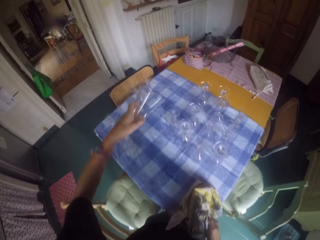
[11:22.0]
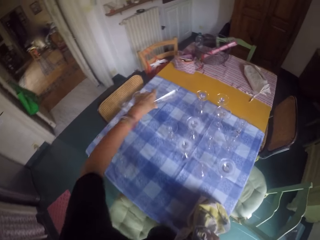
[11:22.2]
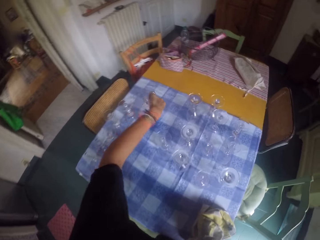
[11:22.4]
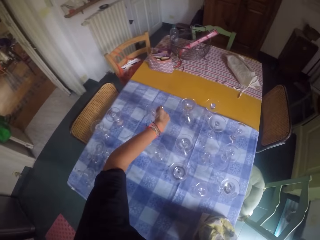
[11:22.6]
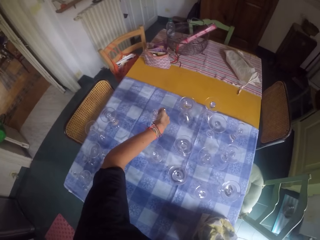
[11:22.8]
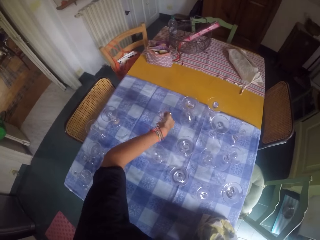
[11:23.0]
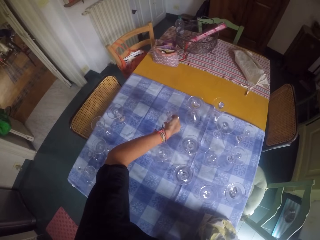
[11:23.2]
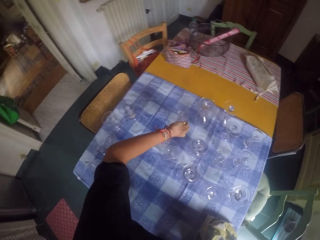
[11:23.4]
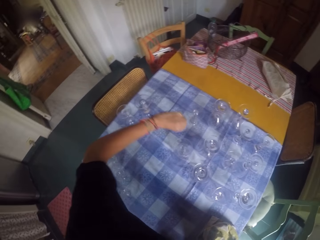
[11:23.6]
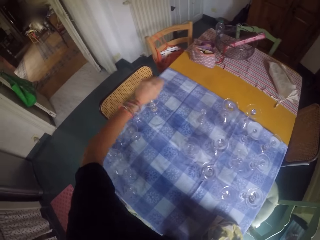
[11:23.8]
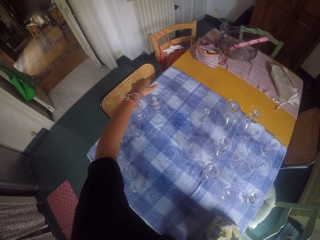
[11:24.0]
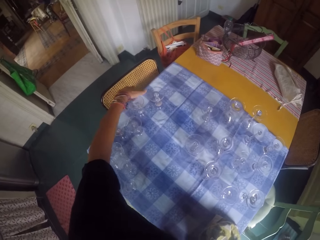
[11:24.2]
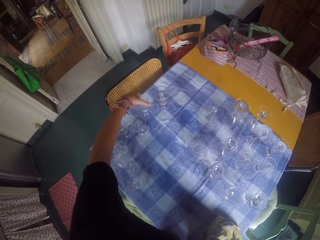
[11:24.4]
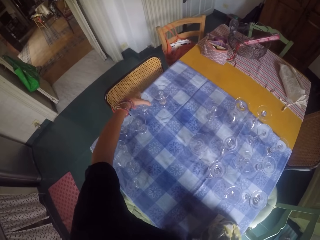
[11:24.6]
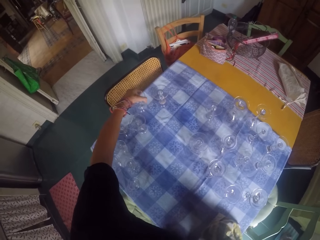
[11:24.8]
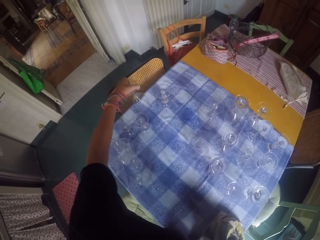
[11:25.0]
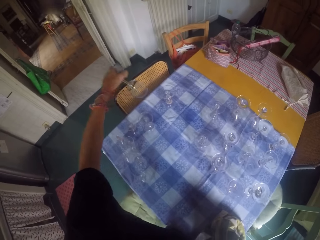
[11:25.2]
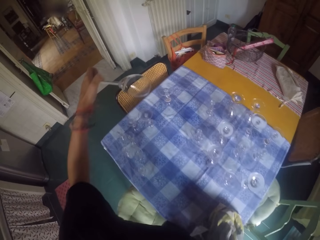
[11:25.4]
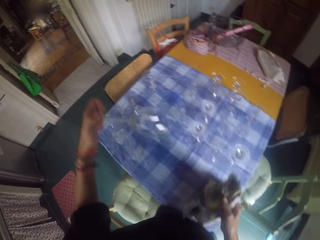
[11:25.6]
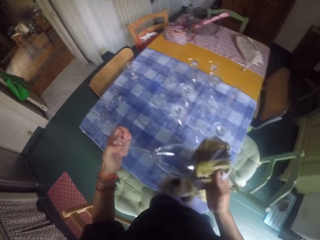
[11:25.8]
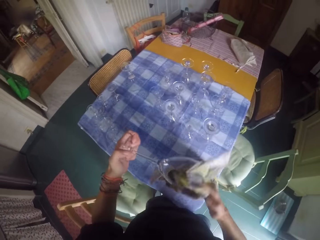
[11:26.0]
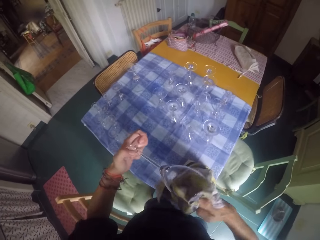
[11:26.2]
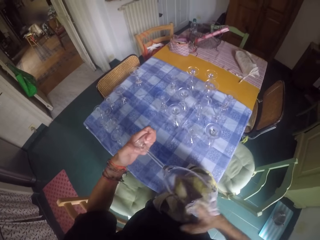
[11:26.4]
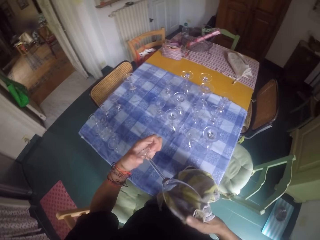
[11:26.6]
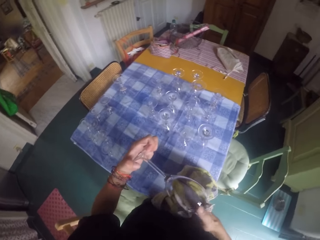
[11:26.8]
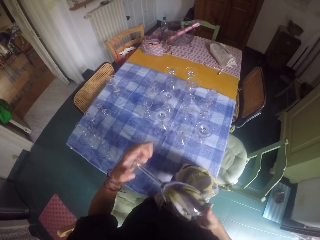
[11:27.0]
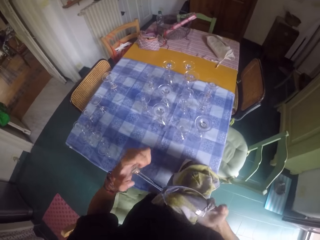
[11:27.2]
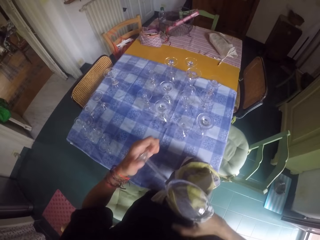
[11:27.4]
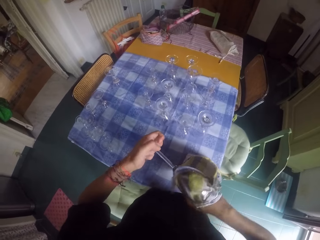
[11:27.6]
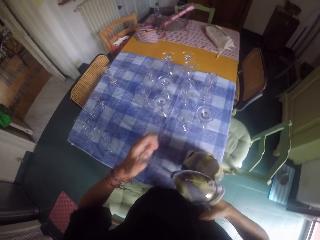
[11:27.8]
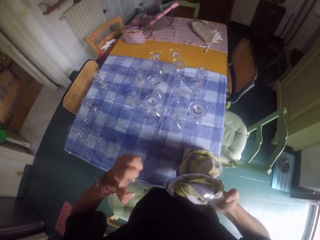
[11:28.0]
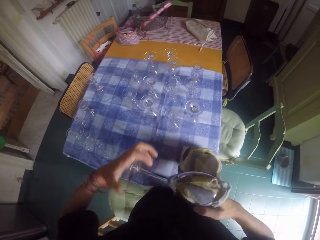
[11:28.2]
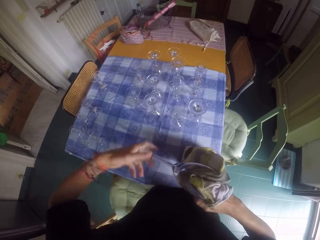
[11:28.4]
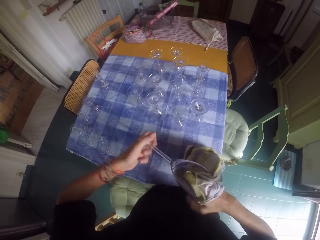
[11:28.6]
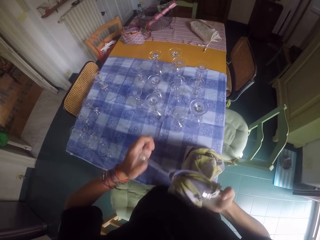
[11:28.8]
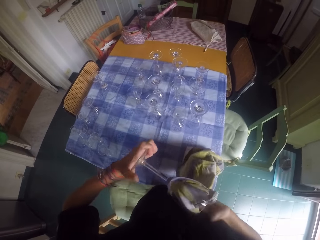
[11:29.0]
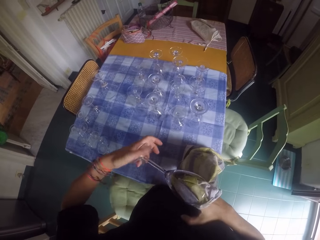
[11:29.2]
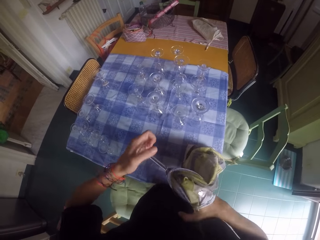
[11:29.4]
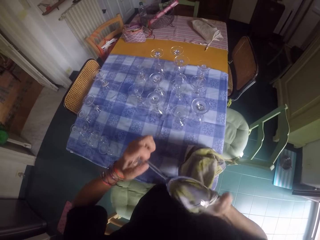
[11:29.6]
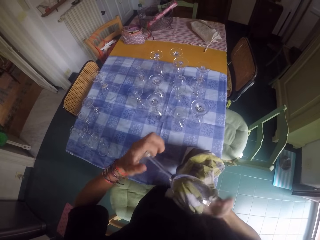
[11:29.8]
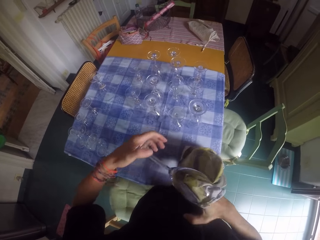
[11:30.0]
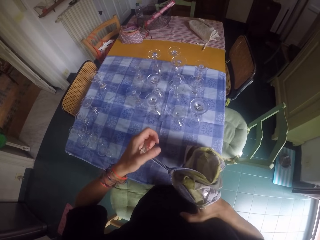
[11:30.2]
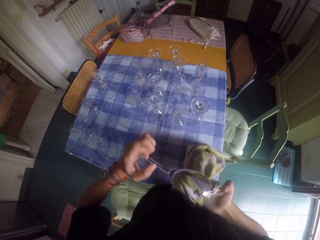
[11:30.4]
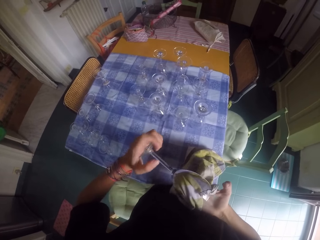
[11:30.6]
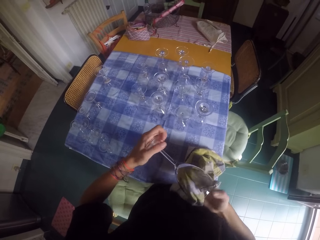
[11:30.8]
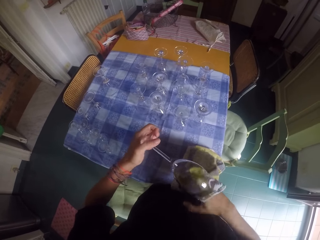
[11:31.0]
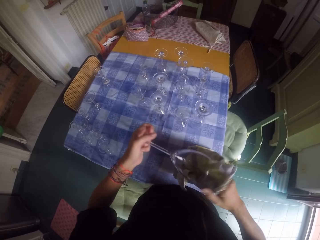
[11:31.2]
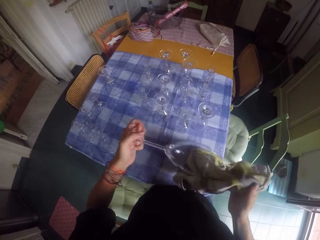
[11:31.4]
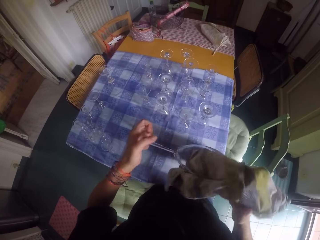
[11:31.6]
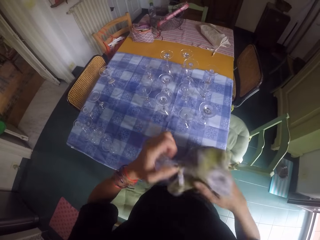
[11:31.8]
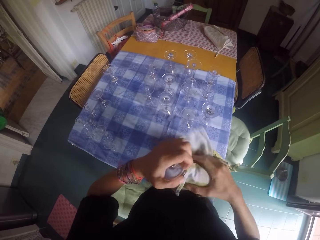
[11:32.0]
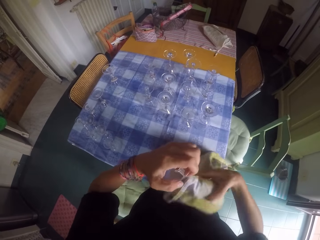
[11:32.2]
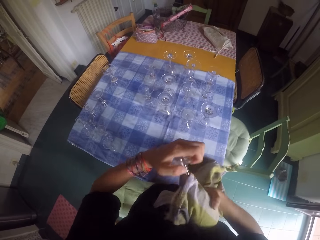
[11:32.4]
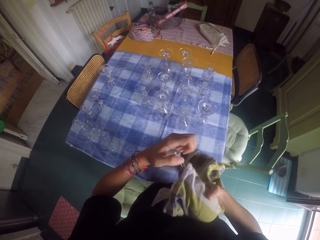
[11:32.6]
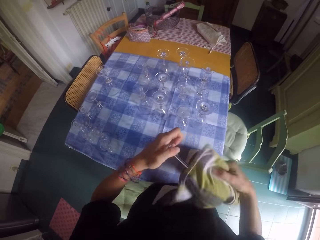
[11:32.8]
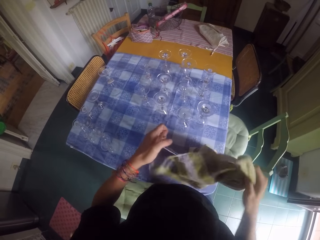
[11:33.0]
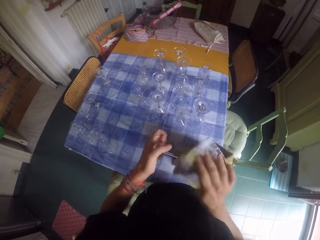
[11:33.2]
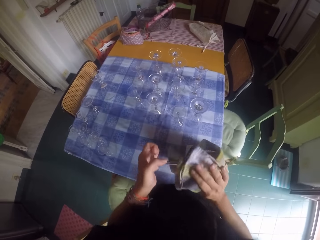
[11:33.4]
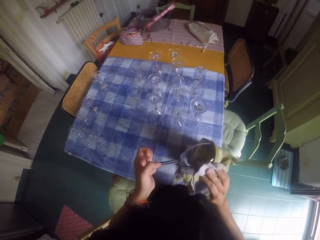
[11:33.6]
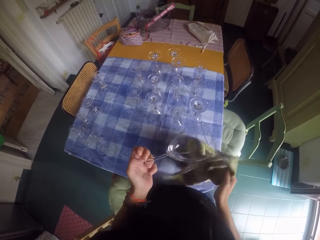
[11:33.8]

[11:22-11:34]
The camera wearer places a wine glass on the table. They pick another wine glass from the table. They wipe the wine glass with a glass towel.

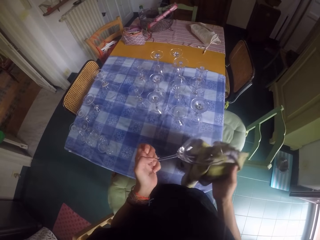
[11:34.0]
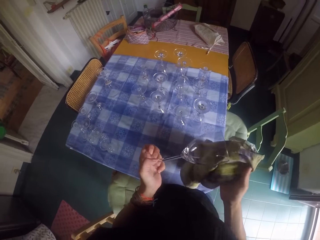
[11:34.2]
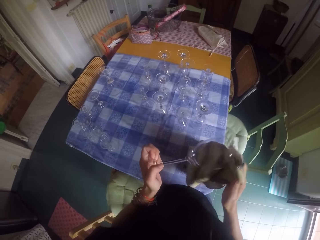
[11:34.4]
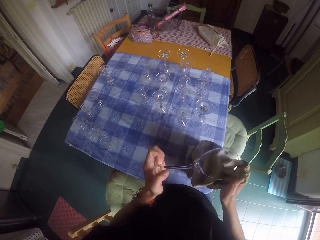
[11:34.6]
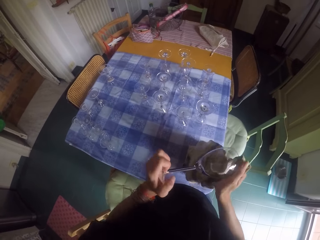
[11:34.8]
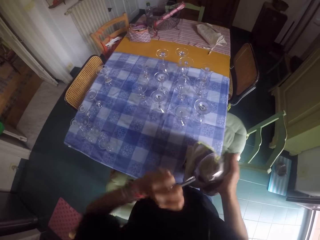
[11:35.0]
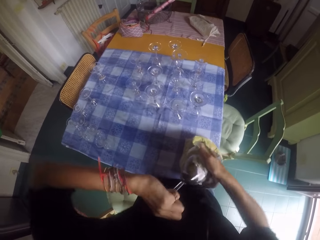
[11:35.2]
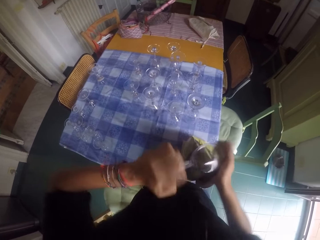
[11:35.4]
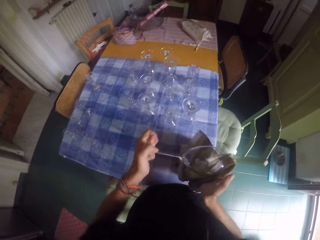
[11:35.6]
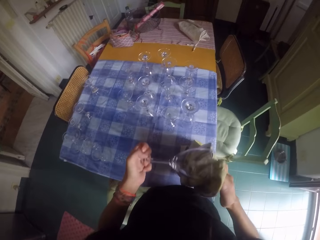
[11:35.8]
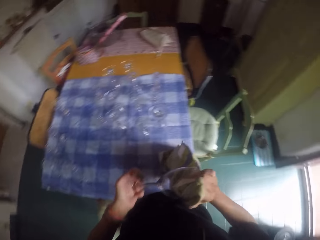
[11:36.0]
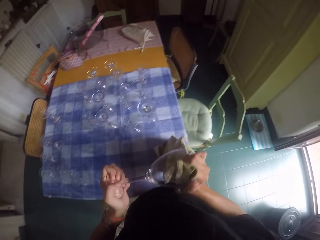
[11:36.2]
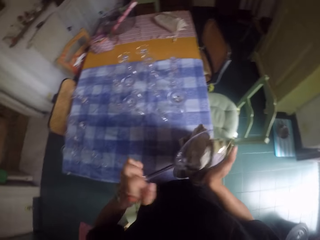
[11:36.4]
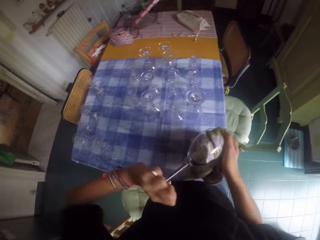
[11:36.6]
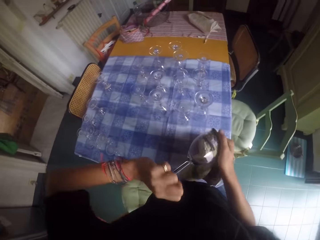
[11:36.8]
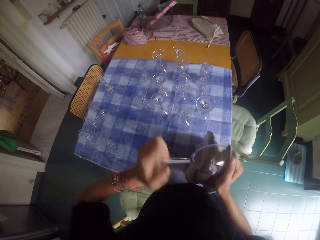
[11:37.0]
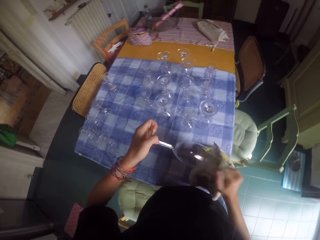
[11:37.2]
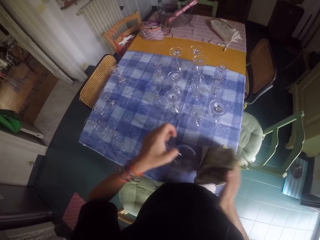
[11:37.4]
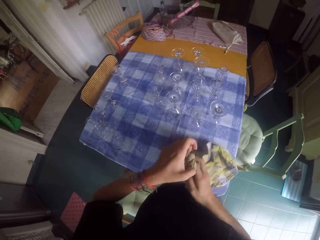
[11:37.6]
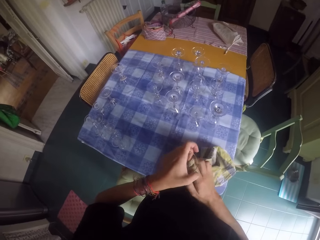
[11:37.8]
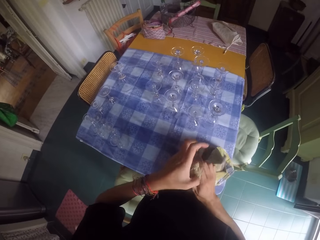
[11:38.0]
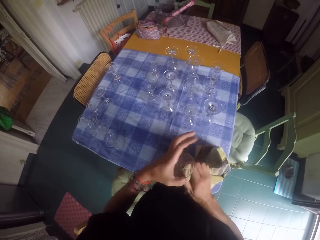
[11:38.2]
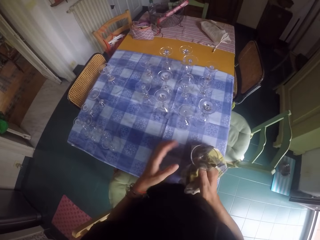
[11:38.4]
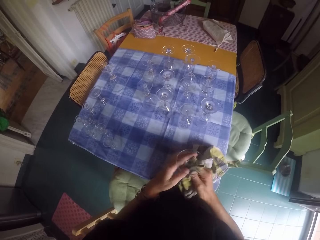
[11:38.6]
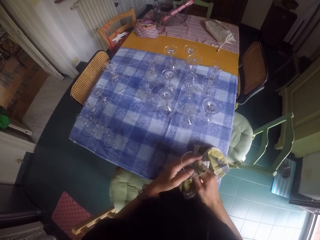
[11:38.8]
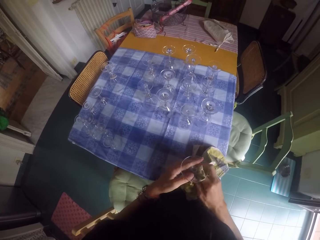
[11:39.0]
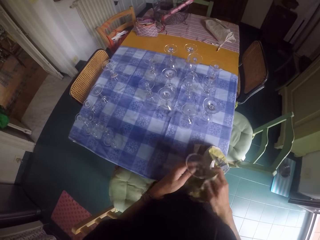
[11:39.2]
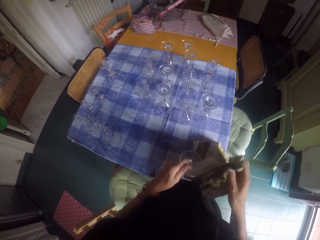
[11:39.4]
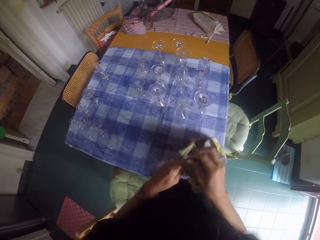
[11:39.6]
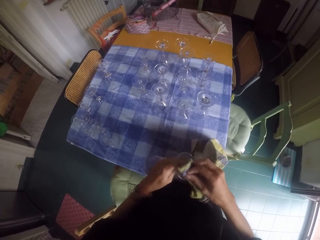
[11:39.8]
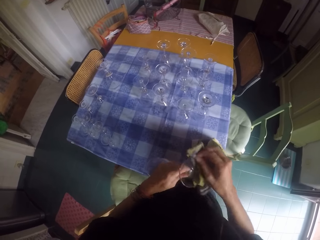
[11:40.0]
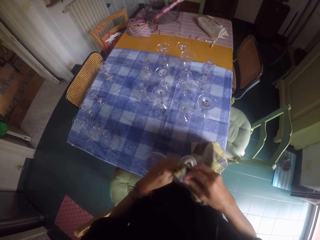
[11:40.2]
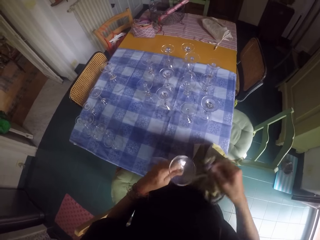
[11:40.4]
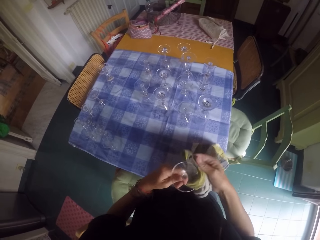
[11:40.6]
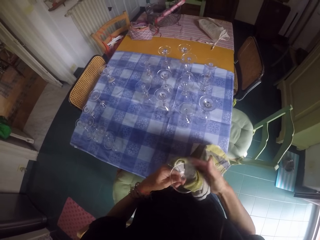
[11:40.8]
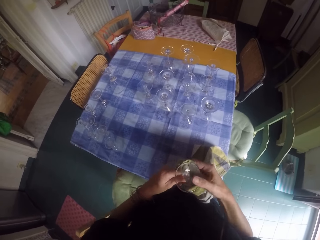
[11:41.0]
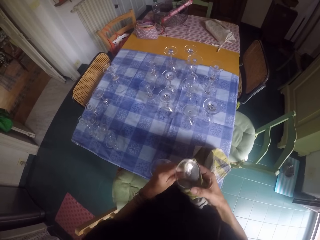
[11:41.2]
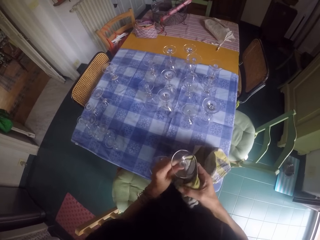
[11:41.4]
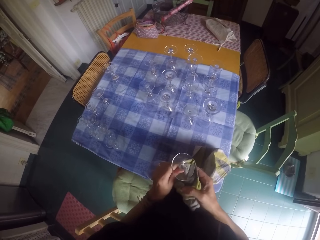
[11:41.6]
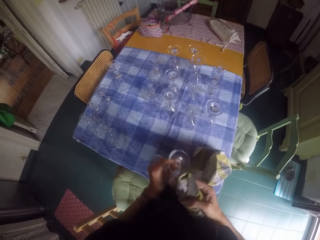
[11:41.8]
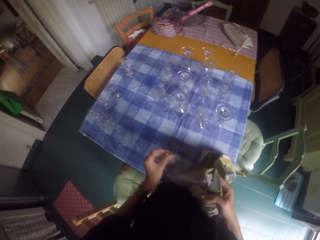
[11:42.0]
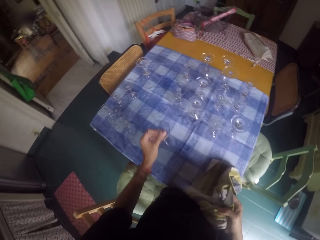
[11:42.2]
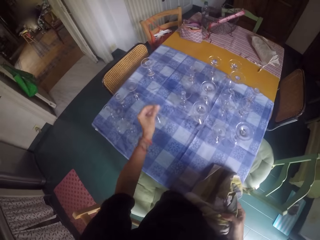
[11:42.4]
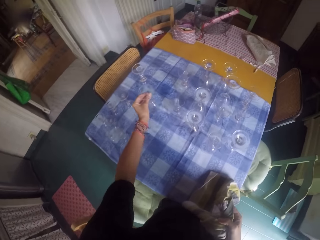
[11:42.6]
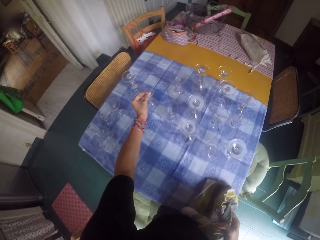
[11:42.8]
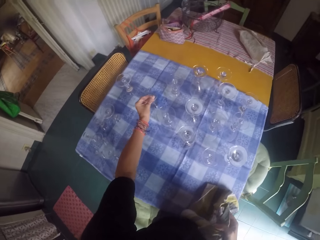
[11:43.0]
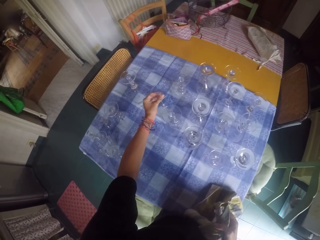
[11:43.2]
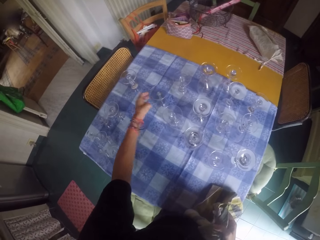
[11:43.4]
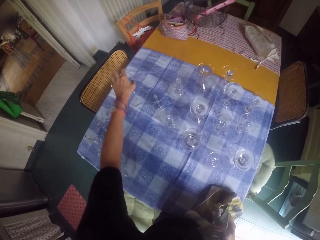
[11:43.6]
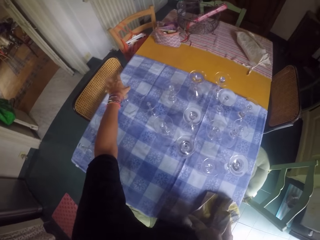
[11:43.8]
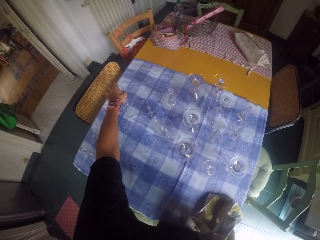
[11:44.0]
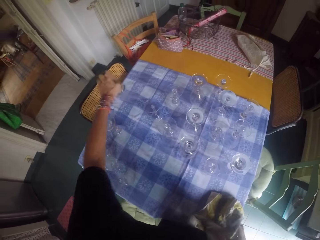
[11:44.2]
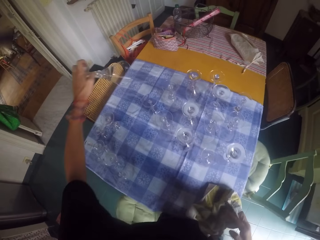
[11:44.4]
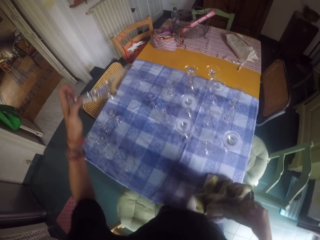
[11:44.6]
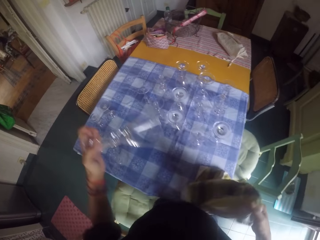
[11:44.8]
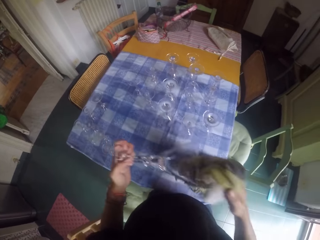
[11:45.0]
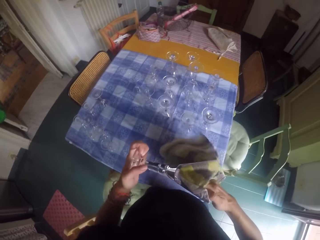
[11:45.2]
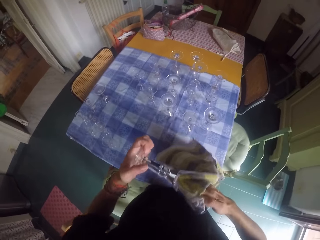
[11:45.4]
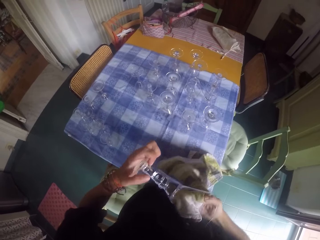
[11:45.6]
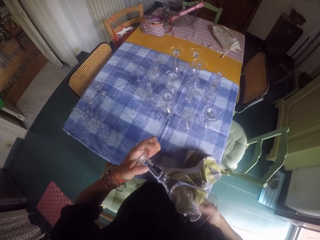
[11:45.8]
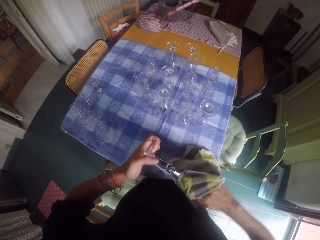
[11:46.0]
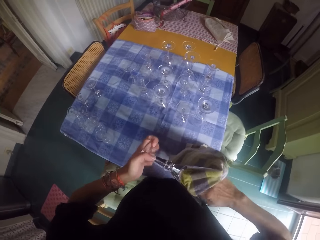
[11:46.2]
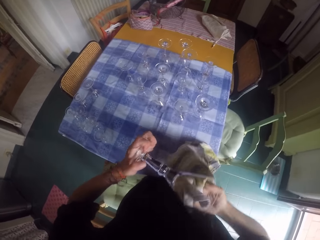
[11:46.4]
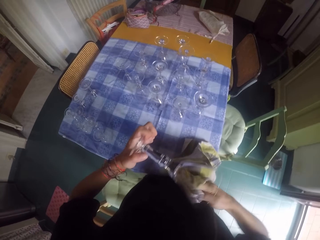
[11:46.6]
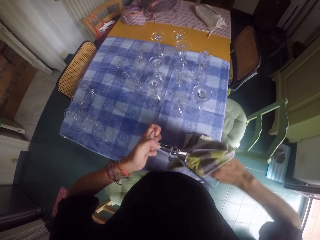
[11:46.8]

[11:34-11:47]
The camera wearer places a wine glass on the table. They pick another wine glass from the table. They wipe the wine glass with a glass towel.
